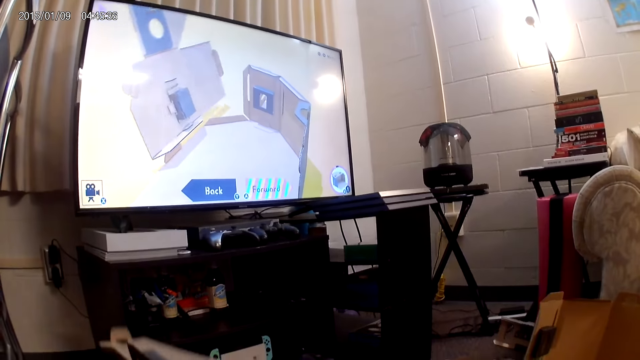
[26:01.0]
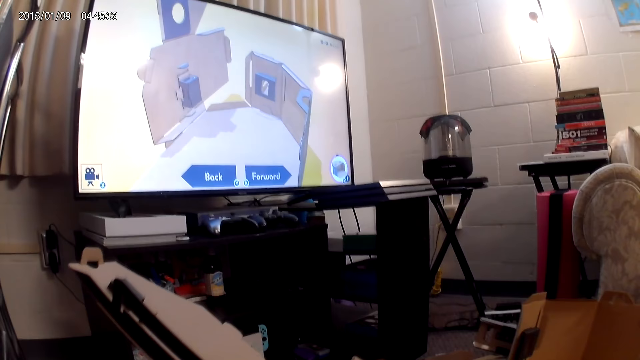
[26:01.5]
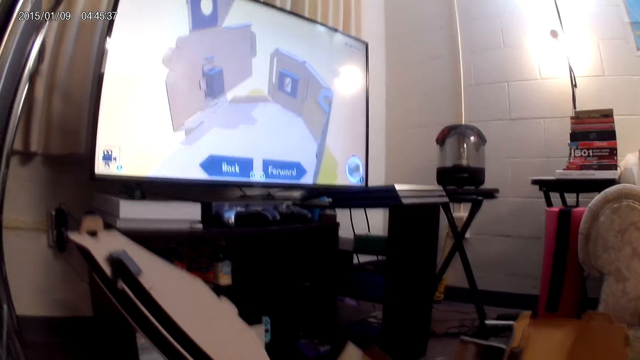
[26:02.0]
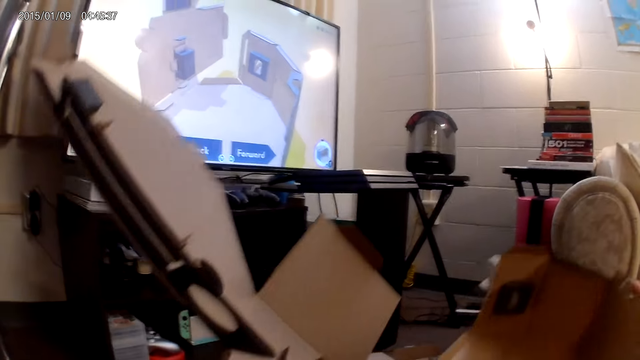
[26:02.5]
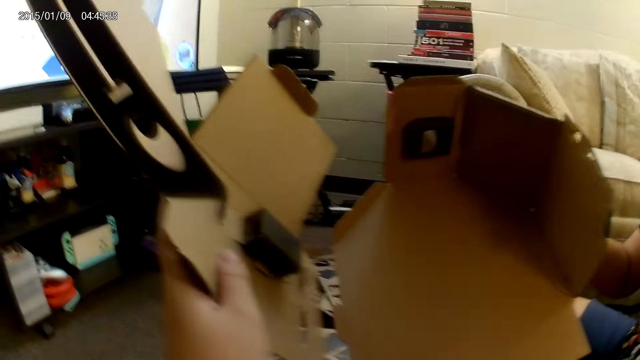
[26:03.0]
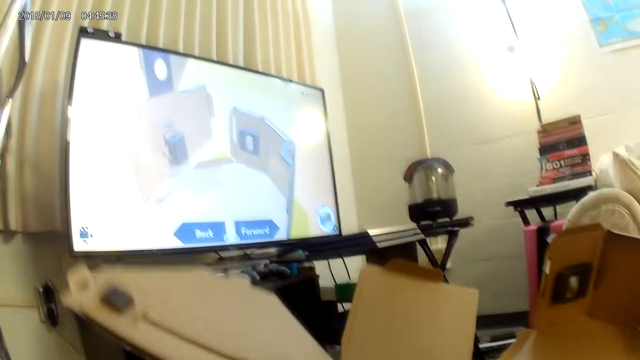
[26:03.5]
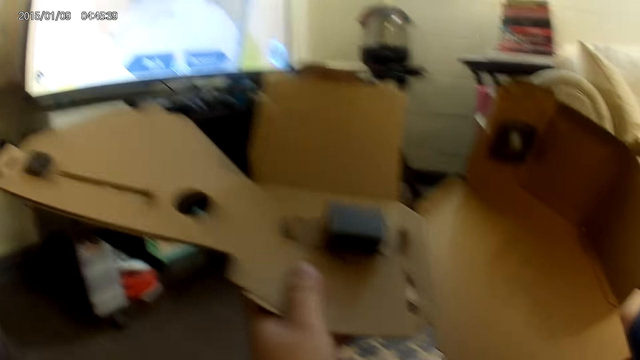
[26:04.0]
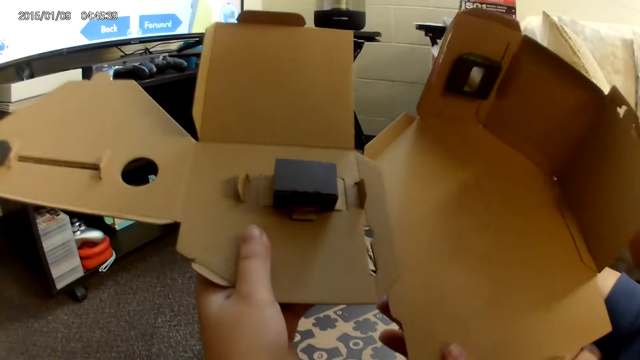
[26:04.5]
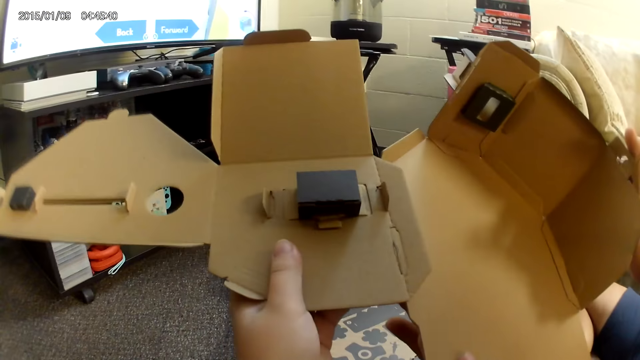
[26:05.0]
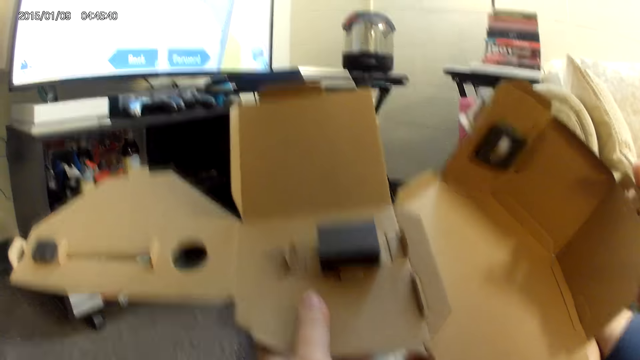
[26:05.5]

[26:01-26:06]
The camera wearer looks at the boxes.

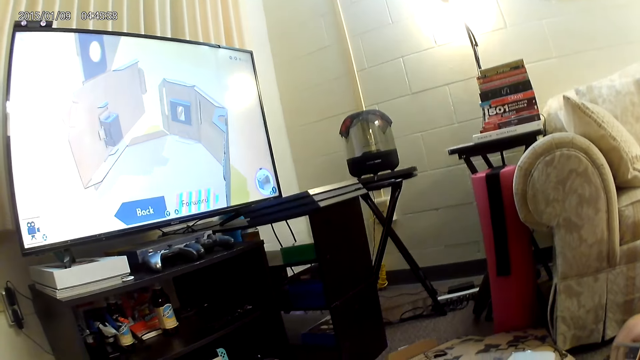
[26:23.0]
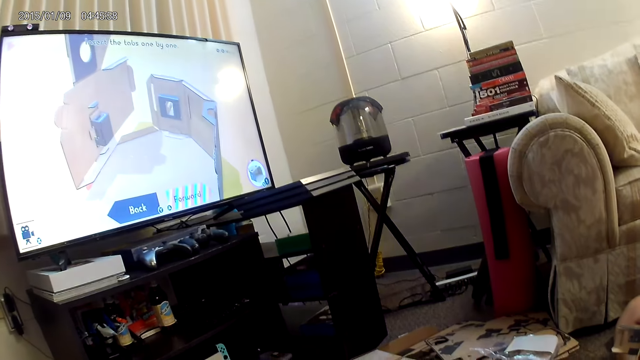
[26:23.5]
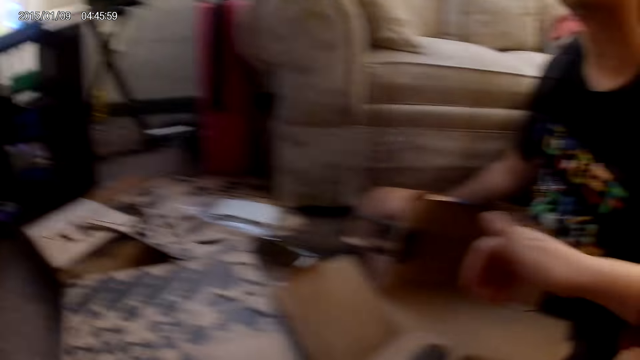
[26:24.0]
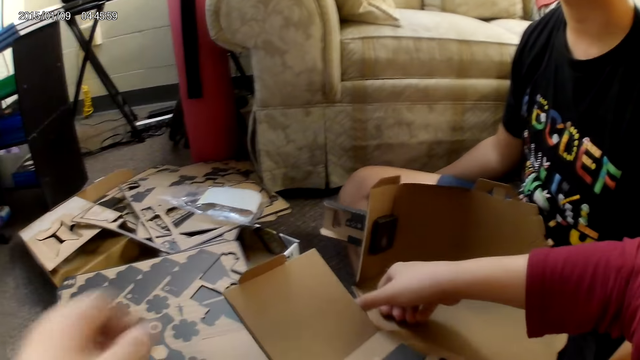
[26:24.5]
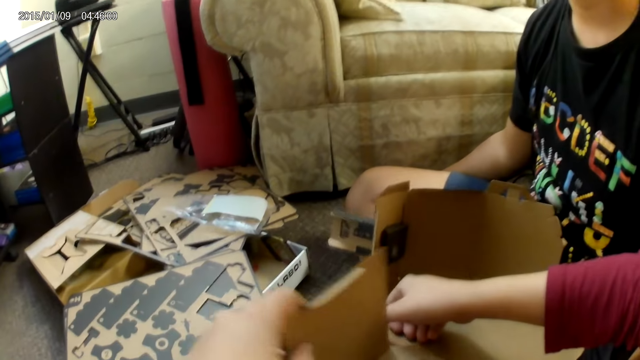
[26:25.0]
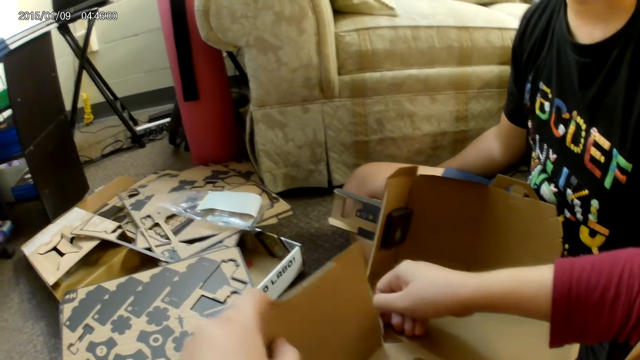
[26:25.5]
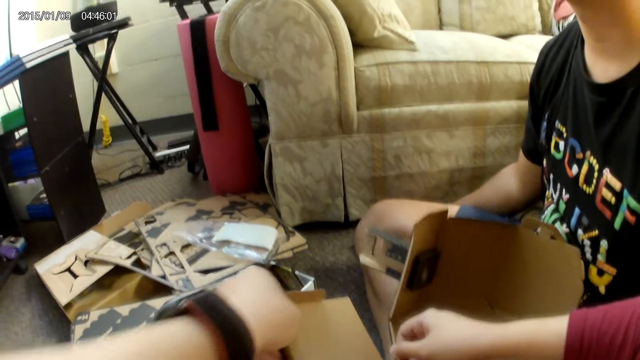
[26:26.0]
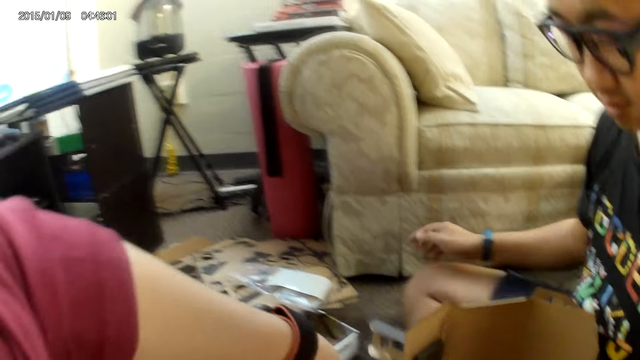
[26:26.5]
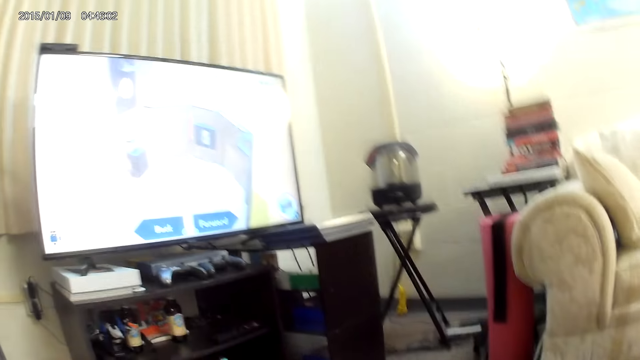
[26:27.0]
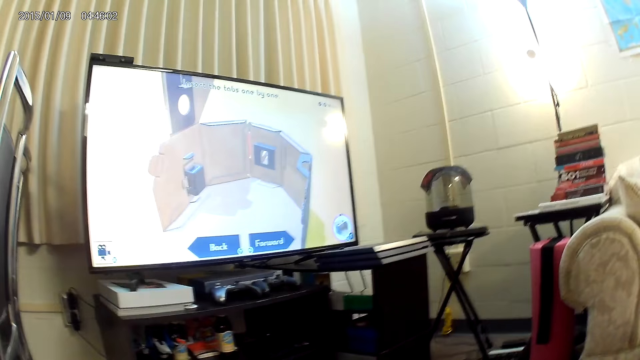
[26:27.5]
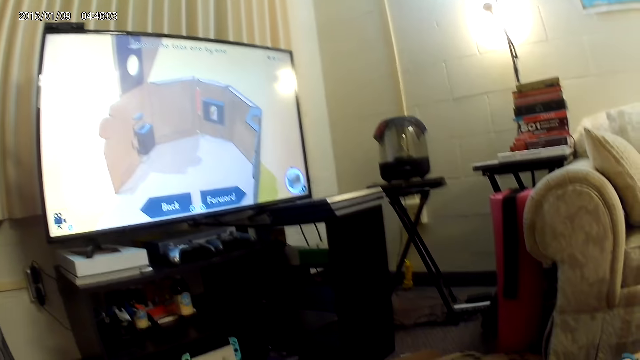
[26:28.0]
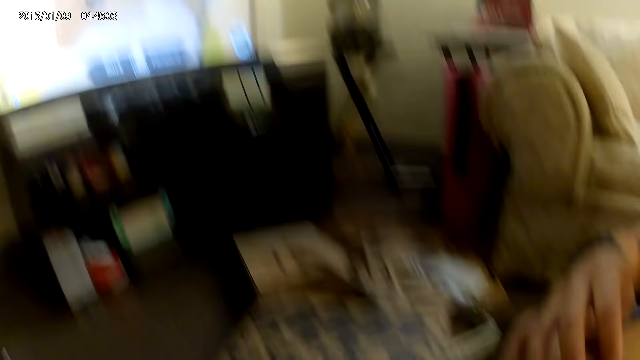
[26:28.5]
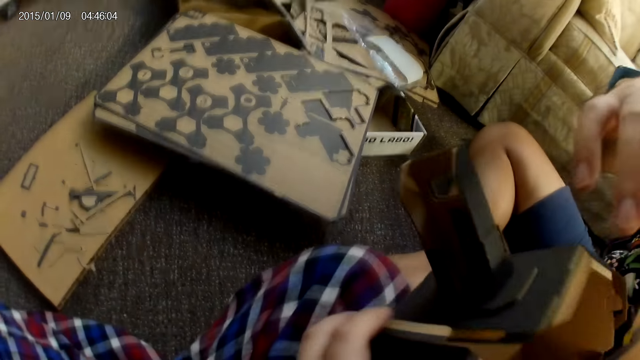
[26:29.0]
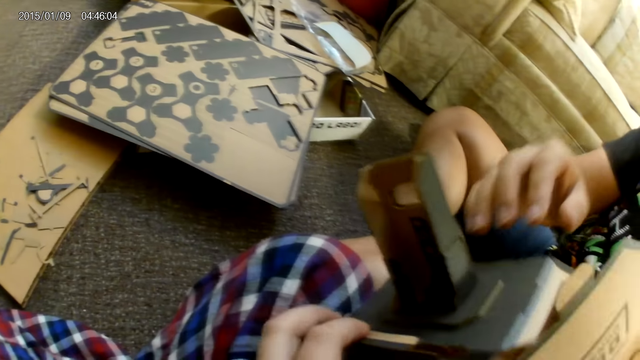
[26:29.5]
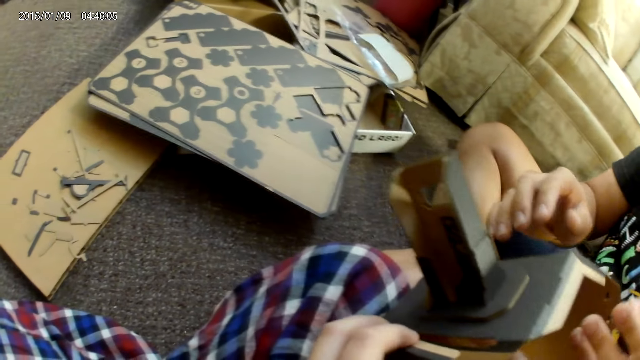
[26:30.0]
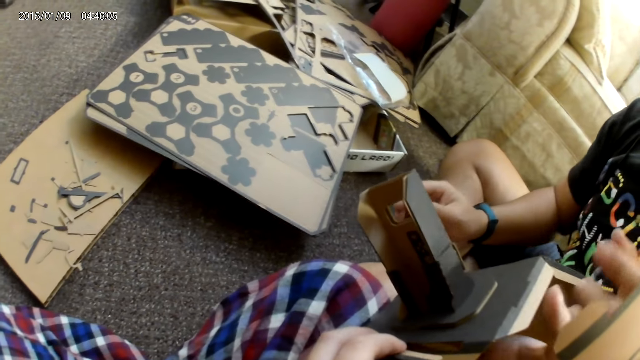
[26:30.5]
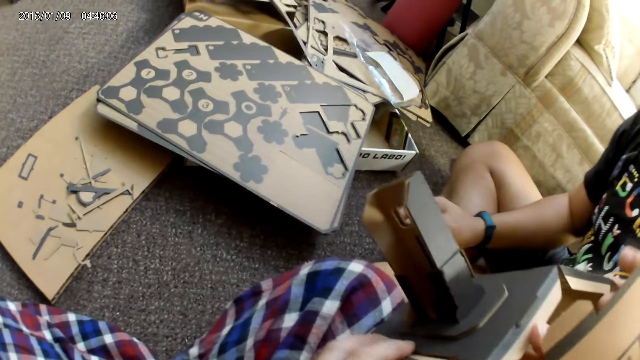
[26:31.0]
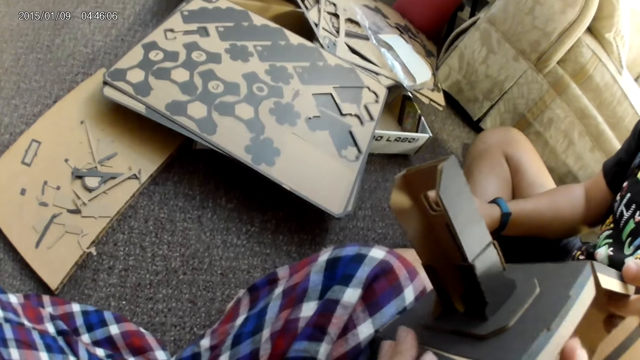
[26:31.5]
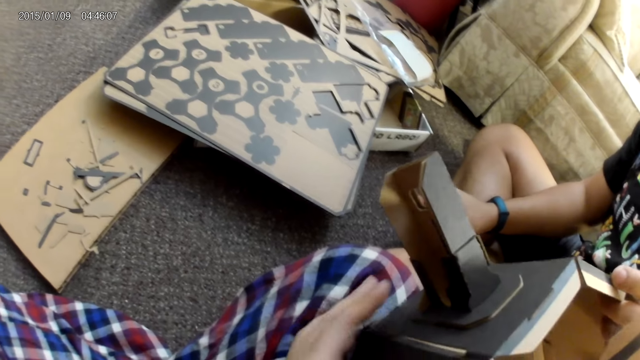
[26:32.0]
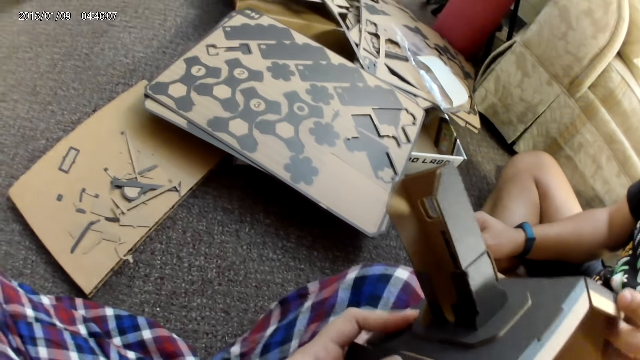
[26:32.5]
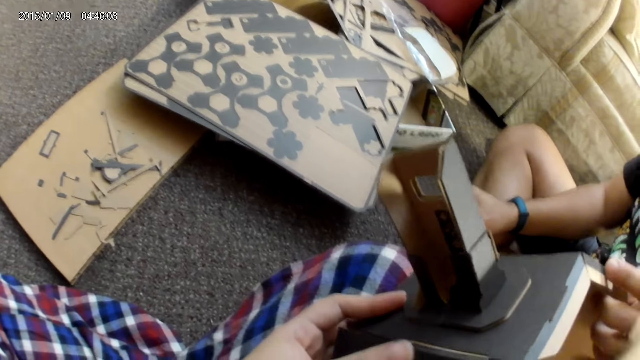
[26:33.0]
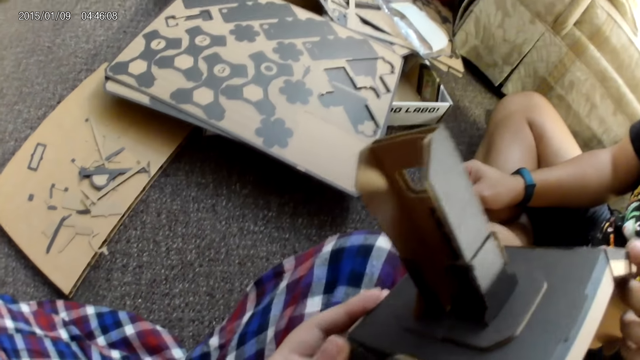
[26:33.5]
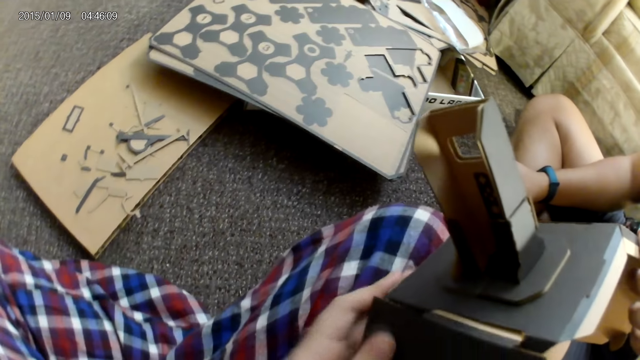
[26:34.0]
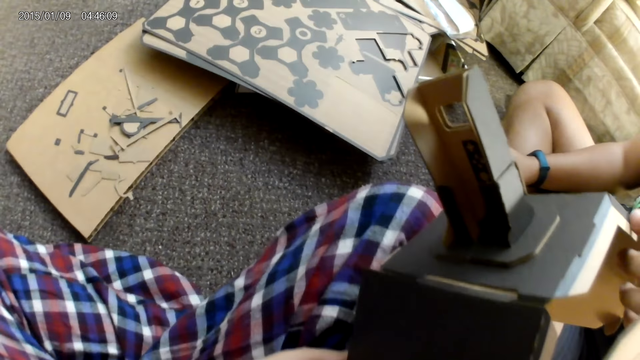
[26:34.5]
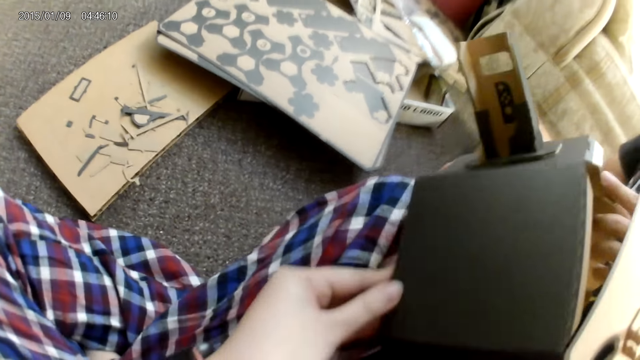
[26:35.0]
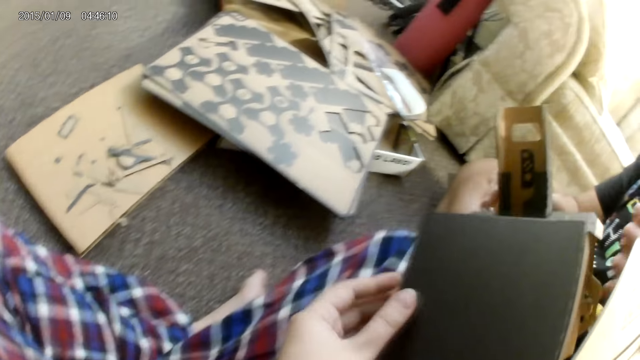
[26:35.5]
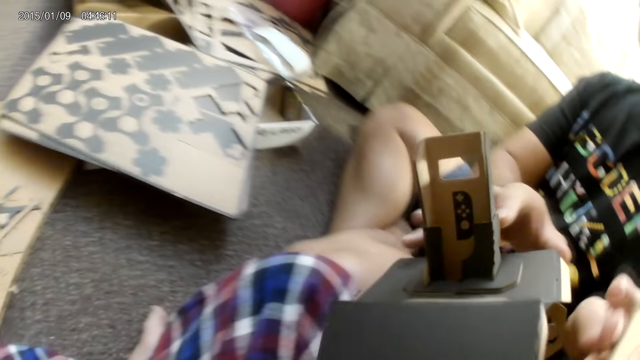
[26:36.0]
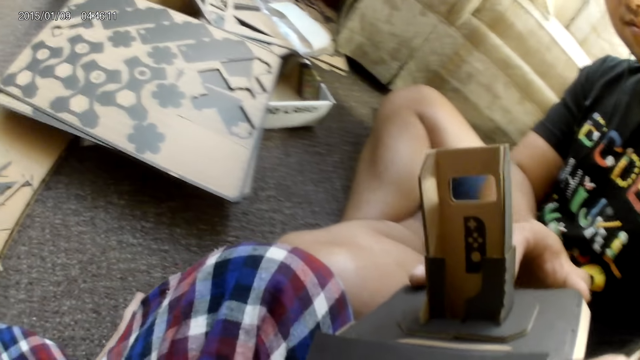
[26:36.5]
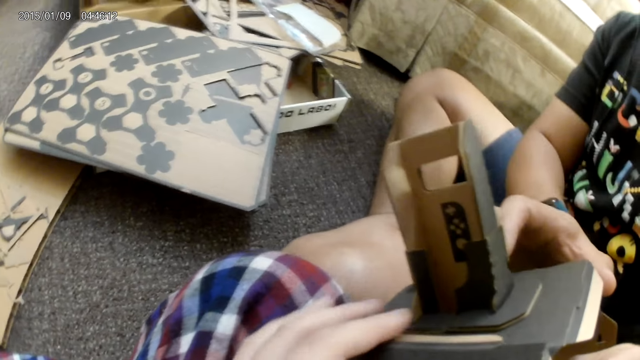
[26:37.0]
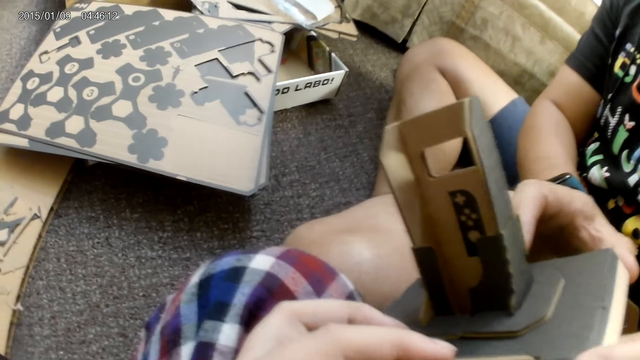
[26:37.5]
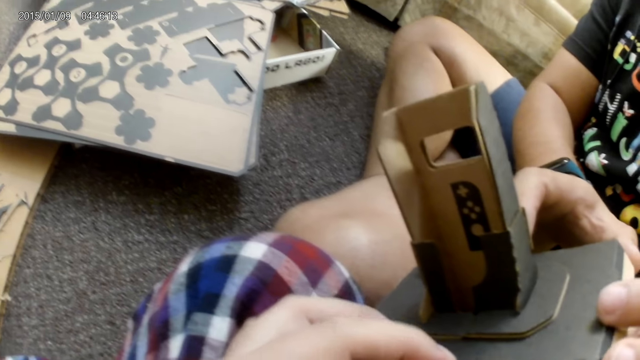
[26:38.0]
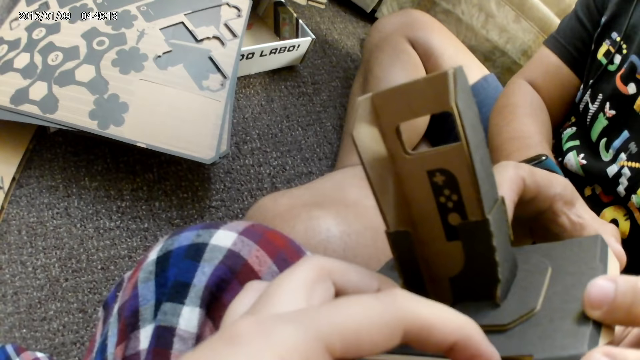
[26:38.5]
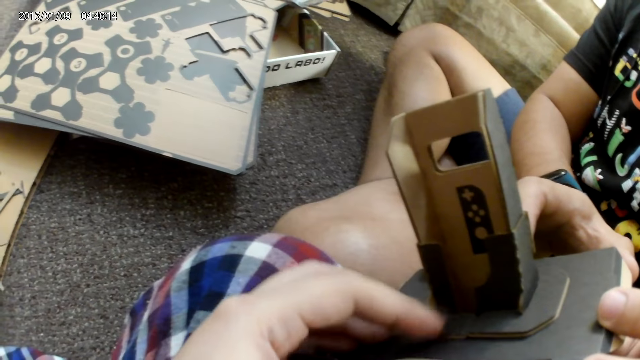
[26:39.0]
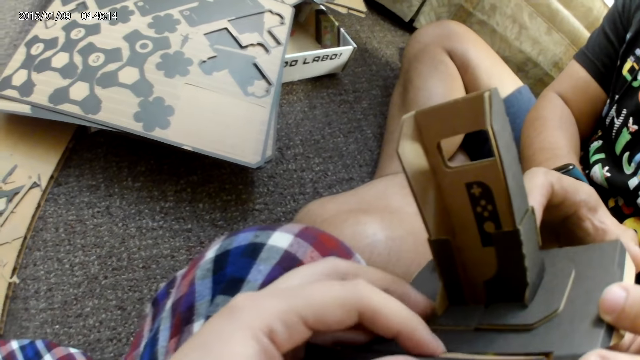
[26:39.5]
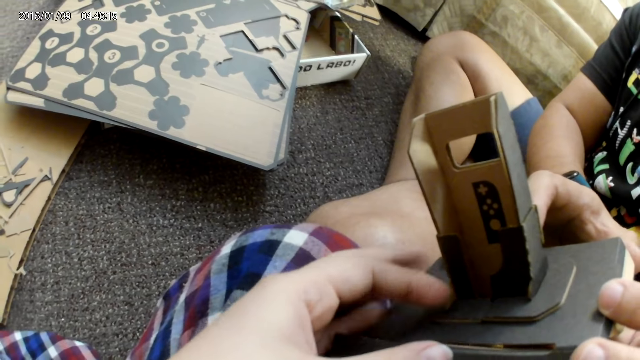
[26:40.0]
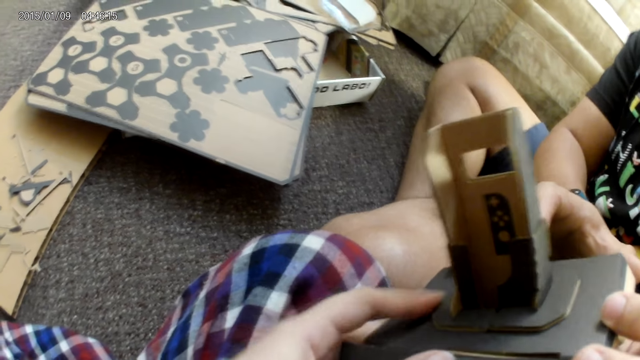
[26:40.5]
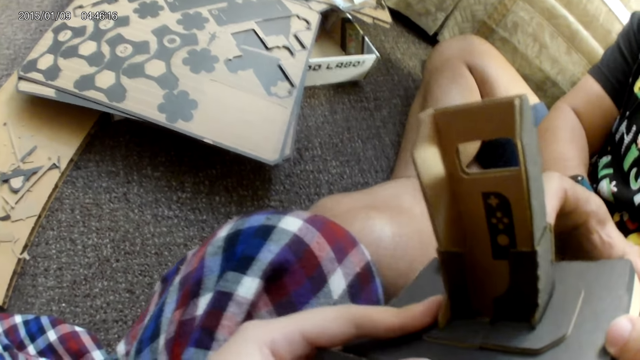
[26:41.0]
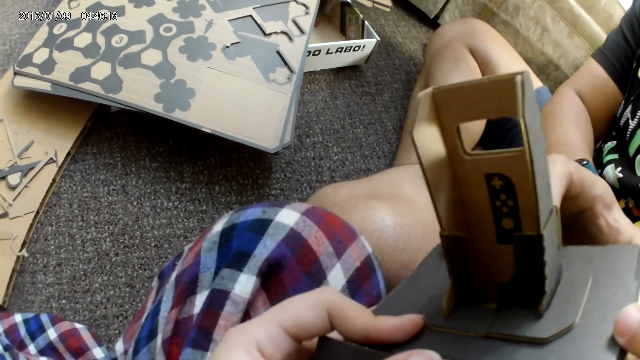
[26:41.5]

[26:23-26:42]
The camera wearer folds the box. She touches the cardboard with both hands and adjusts the cardboard with both hands. She looks at the television. She fixes the box. A man holds the box. The camera wearer fixes the box. The man holds the cardboard with both hands. The camera wearer touches the cardboard with her left hand. She adjusts the cardboard with both hands.
